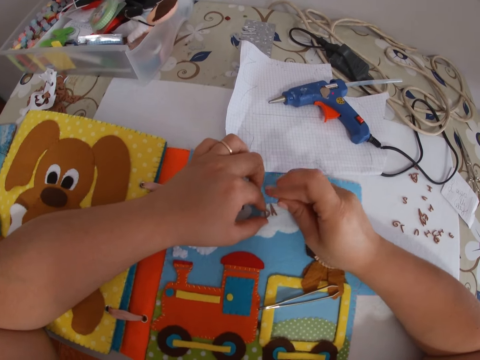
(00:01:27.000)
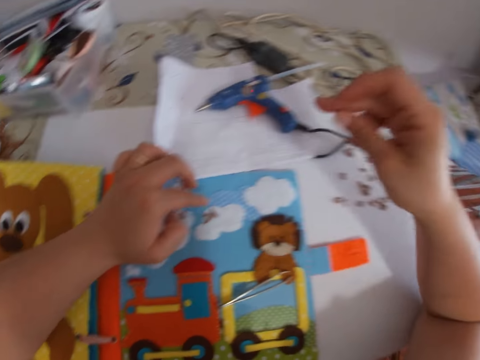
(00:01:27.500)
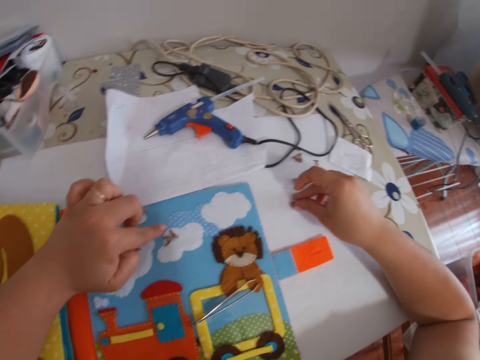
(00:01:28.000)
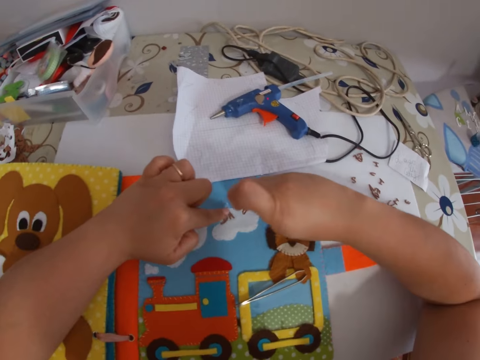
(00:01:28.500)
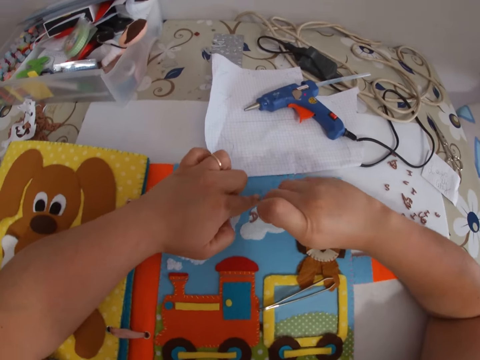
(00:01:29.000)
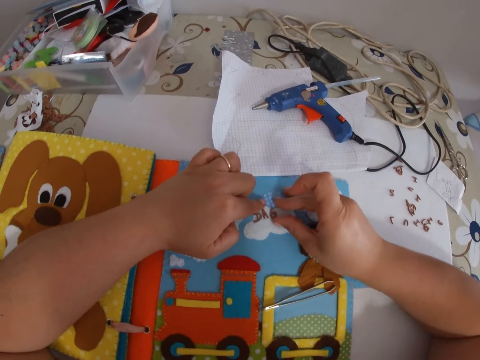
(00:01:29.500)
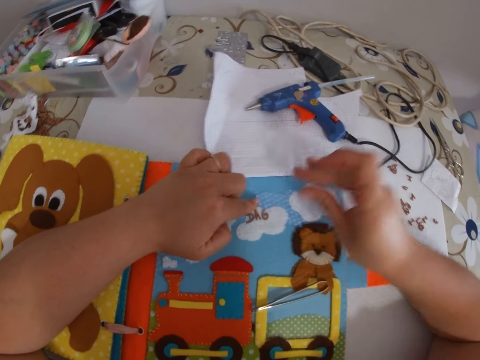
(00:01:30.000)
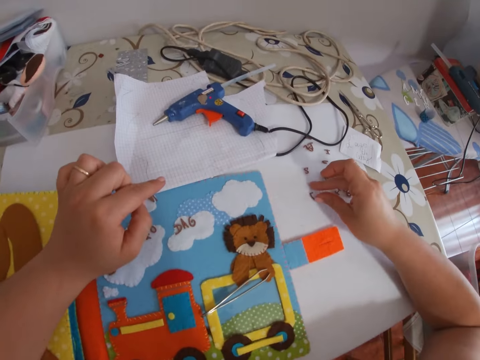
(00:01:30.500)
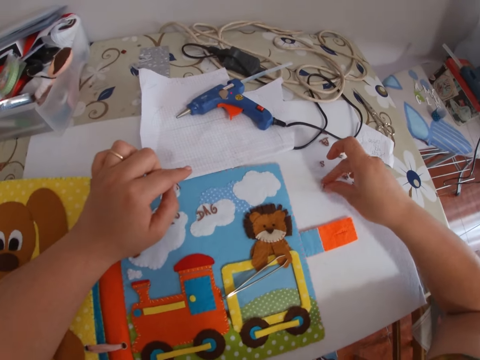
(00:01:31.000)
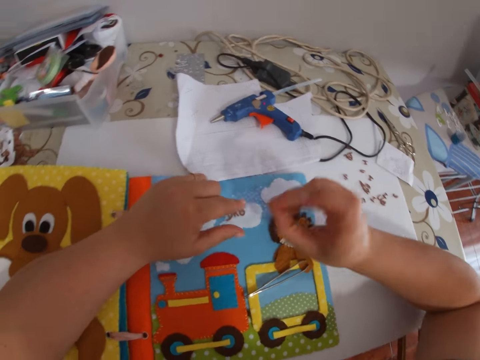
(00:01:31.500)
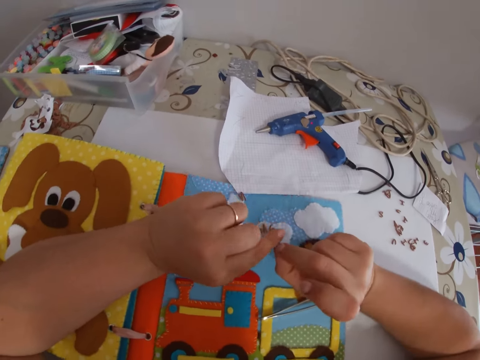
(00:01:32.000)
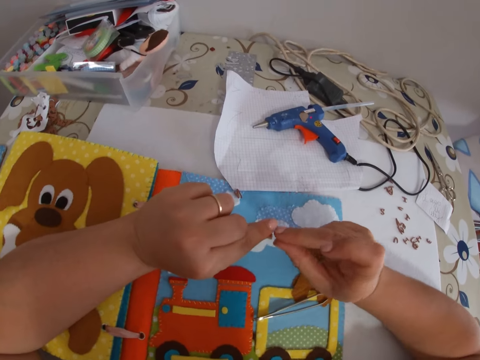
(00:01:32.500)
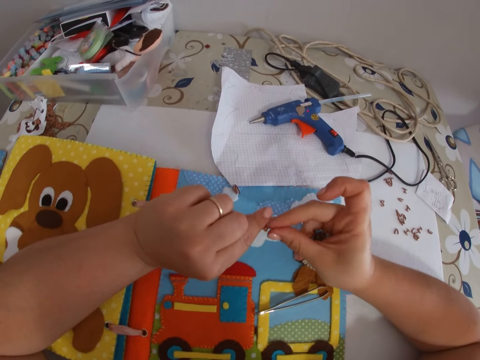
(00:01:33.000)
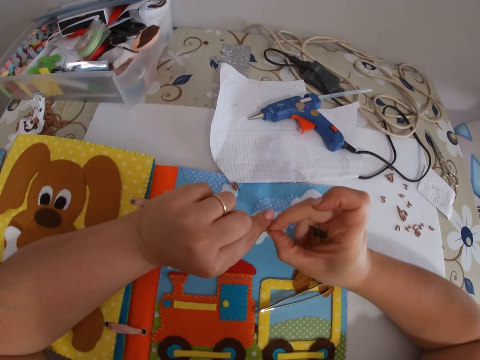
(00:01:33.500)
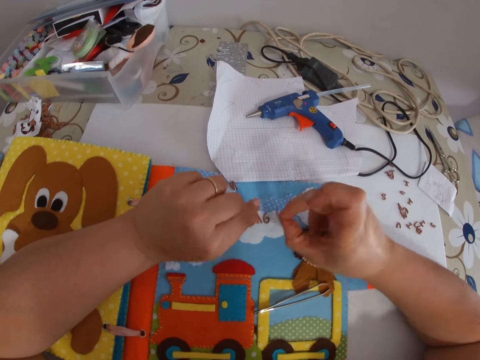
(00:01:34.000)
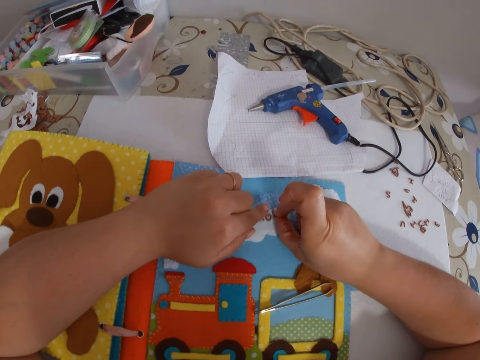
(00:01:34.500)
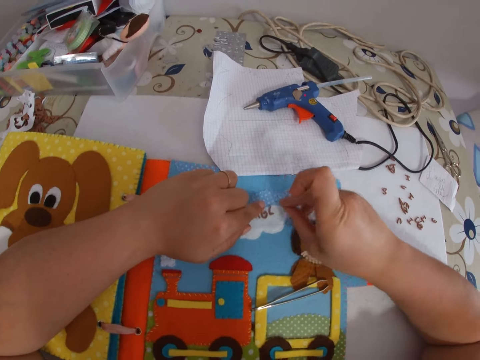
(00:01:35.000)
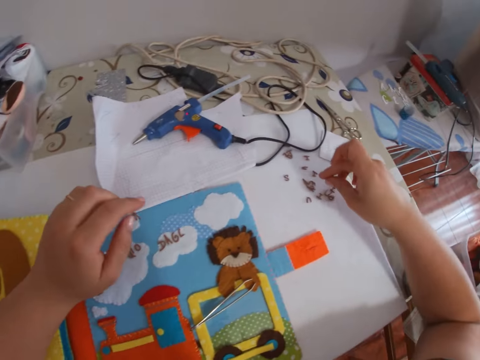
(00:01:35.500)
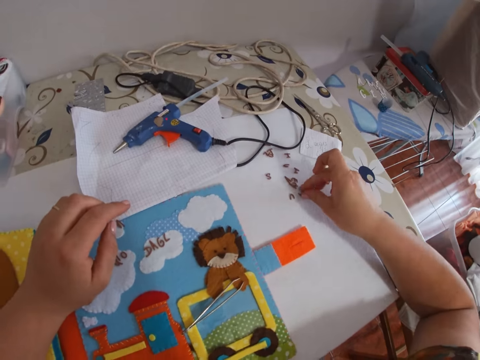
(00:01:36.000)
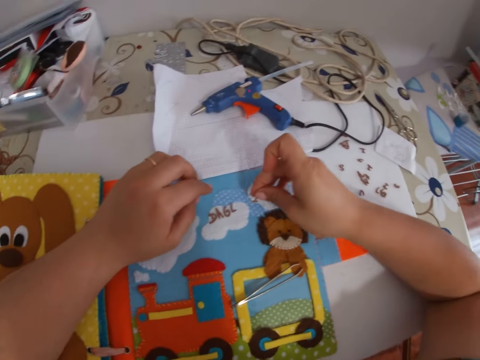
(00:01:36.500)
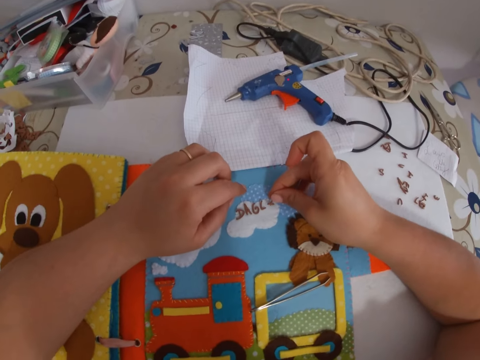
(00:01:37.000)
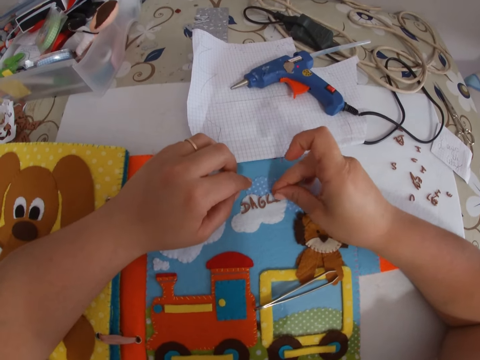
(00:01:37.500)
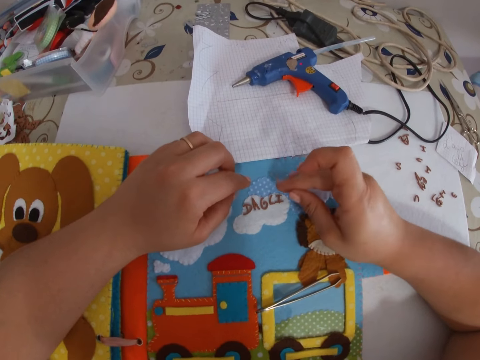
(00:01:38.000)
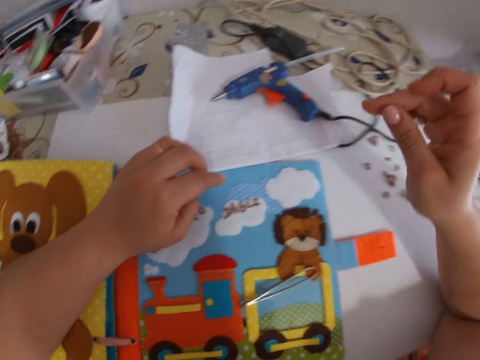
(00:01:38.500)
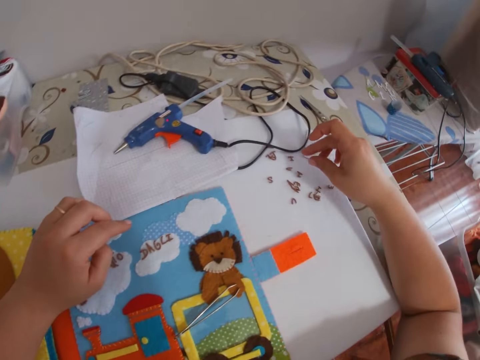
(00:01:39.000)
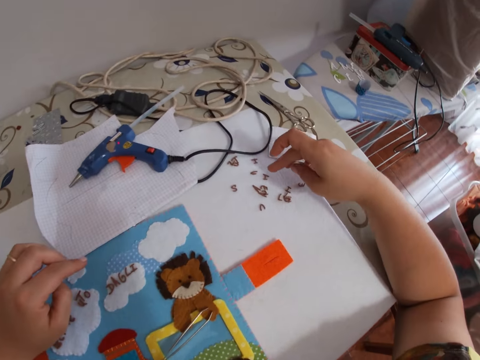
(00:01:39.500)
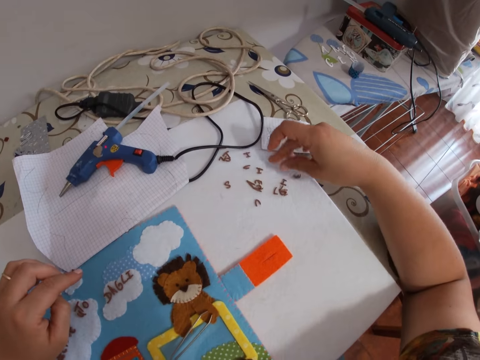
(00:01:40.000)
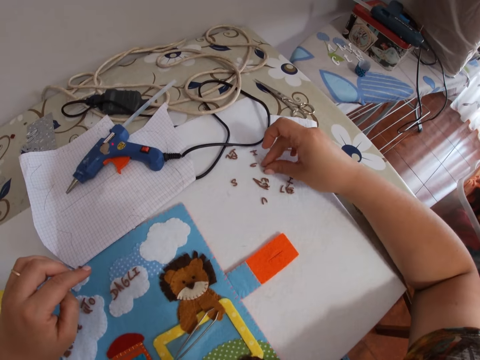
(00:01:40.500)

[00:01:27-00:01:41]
The camera wearer fixes alphabet letter buttons on the fabric. She picks up a letter tile from the table with her right hand. She arranges the letter tiles on the board with both hands. She picks up a letter tile from the table with her right hand. She arranges the letter tiles on the board with both hands. She fixes the alphabet letter buttons on the fabric. She picks up a letter tile from the table with her right hand. She arranges the letter tiles on the board with both hands. She fixes the alphabet letter buttons on the fabric. She picks up a letter tile from the table with her right hand.

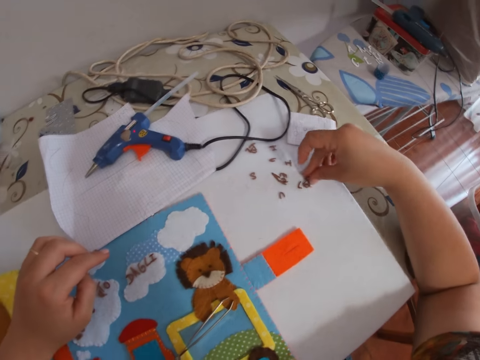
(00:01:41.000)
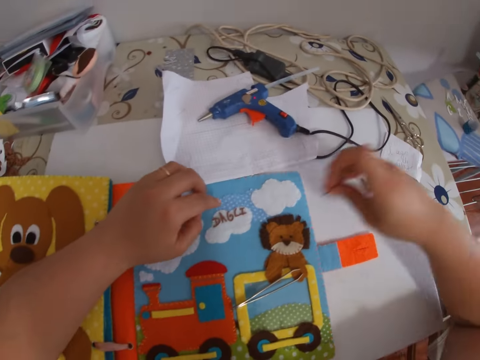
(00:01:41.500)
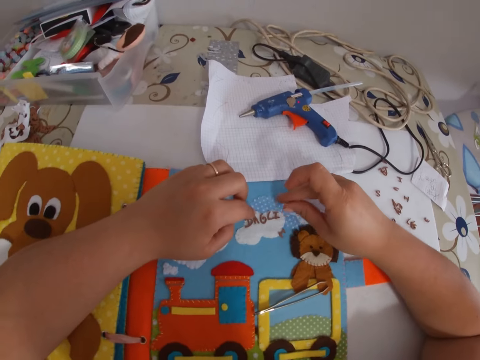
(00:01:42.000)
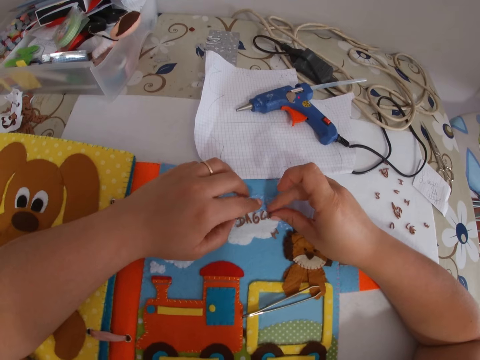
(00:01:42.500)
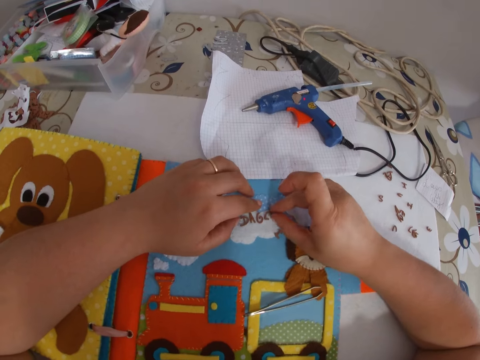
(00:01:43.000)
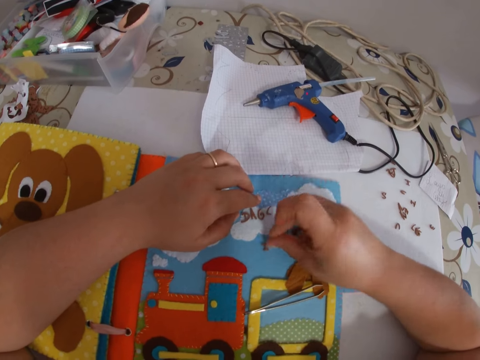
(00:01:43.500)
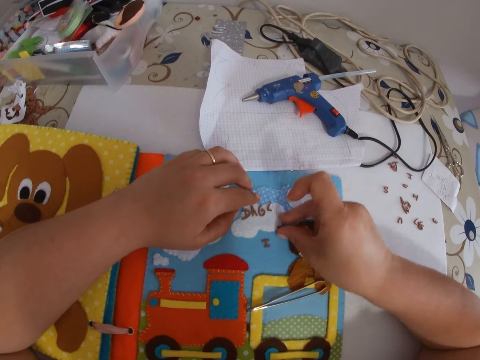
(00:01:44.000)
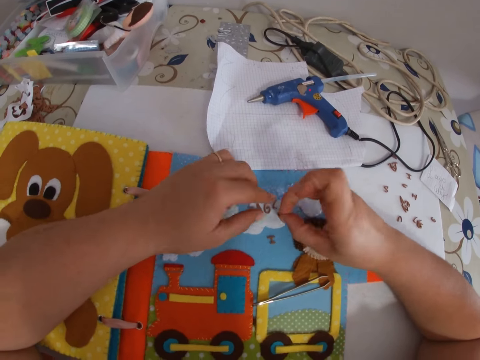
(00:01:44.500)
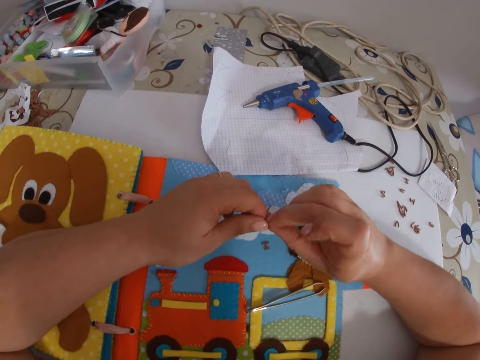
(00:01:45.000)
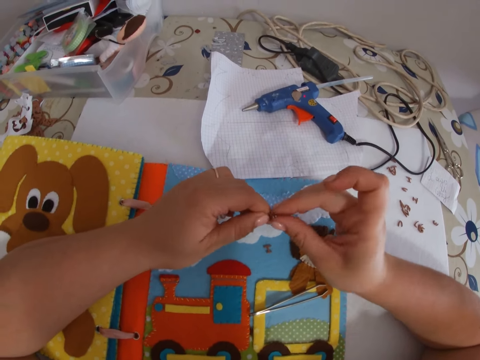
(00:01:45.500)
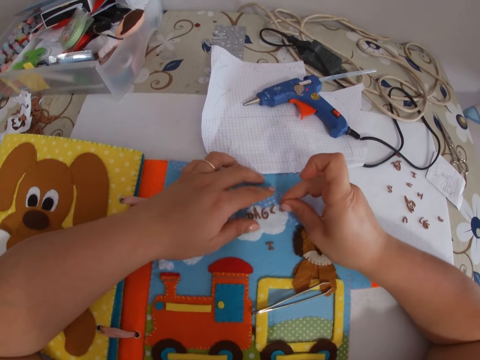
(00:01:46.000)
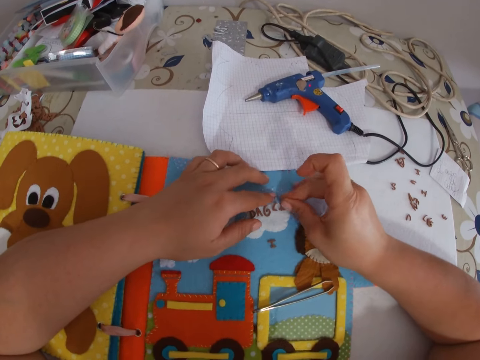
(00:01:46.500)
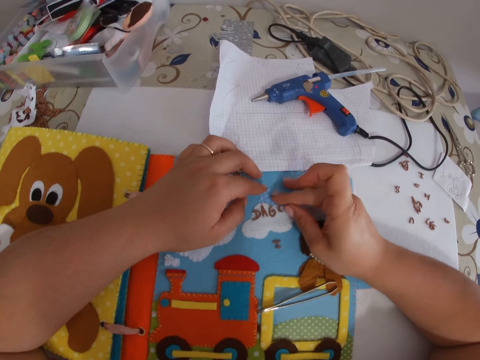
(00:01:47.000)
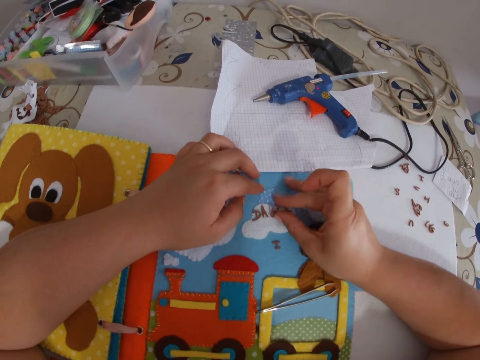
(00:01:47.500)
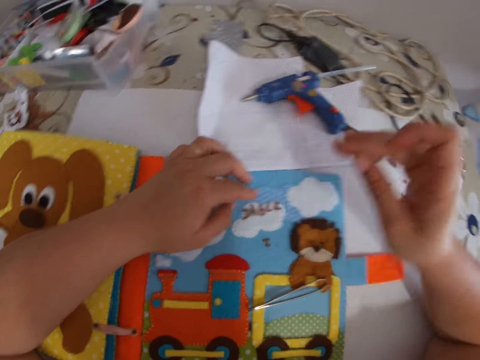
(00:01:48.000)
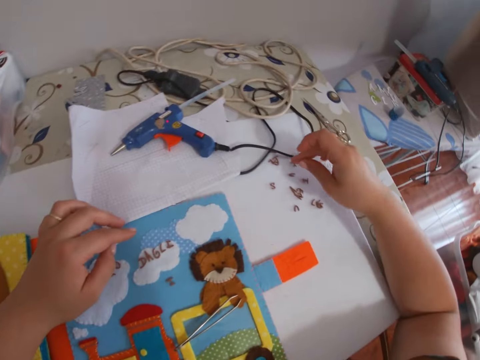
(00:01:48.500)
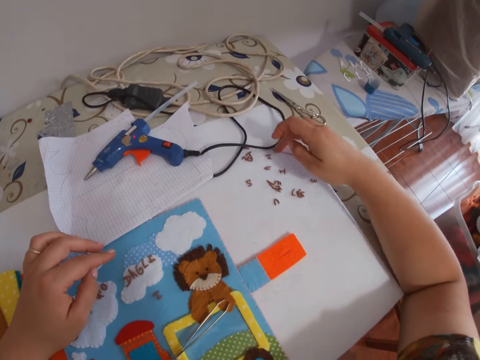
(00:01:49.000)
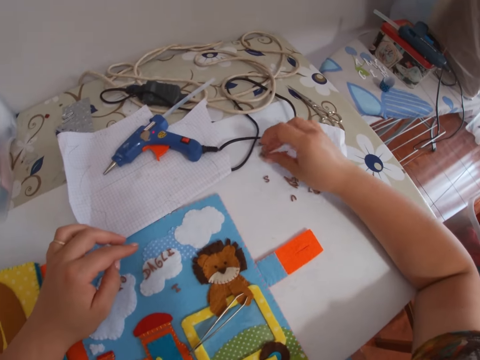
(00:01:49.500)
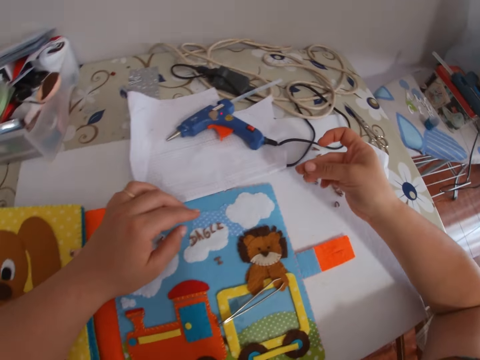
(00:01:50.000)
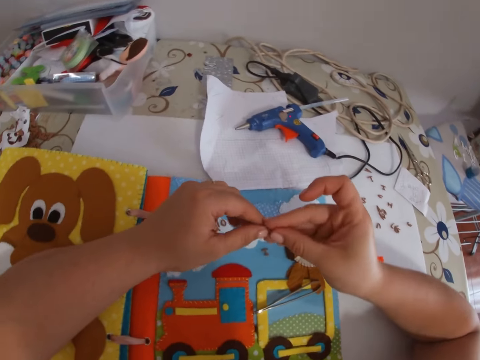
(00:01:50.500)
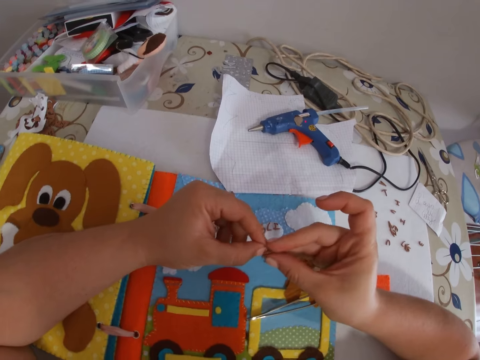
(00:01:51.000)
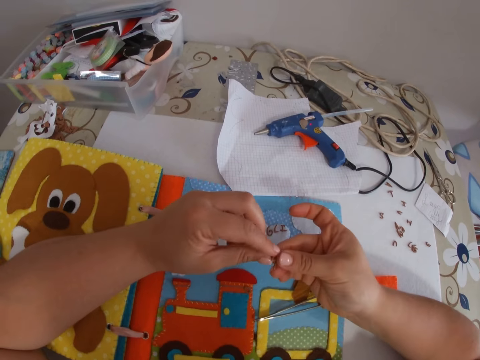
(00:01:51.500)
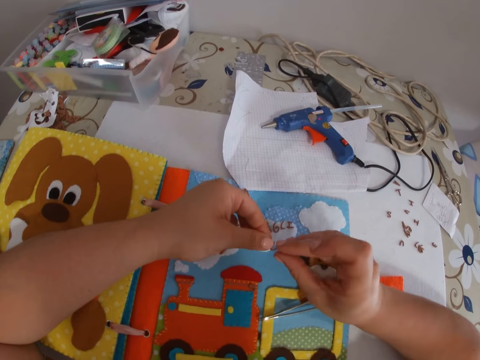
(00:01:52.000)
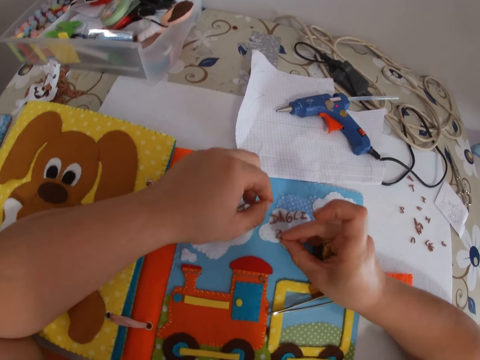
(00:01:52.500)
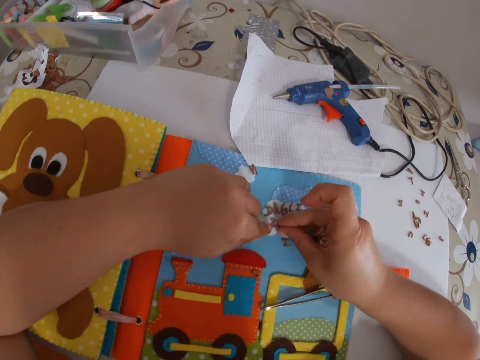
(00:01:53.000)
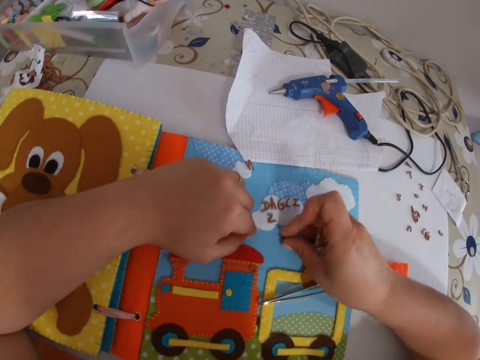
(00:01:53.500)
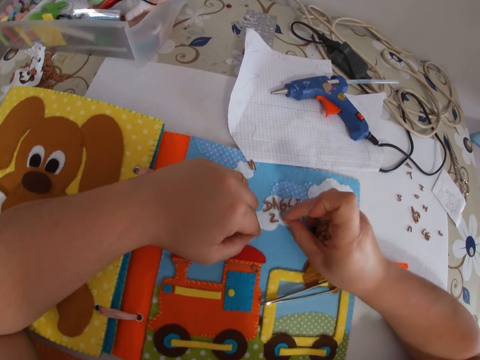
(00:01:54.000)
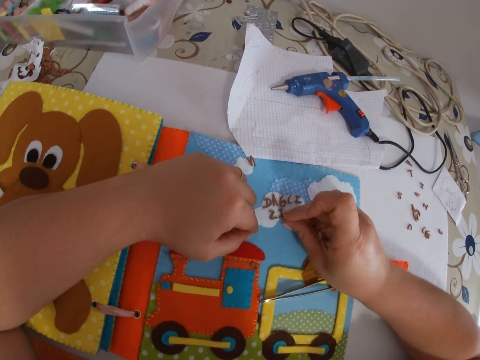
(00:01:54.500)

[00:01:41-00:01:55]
The camera wearer arranges the letter tiles on the board with both hands. She fixes alphabet letter buttons on the fabric. She picks up a letter tile from the table with her right hand. She arranges the letter tiles on the board with both hands. She fixes the alphabet letter buttons on the fabric.
